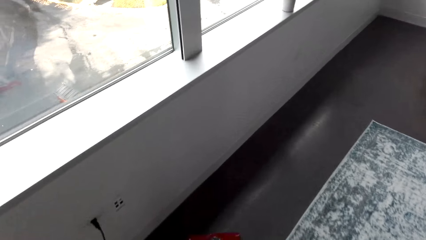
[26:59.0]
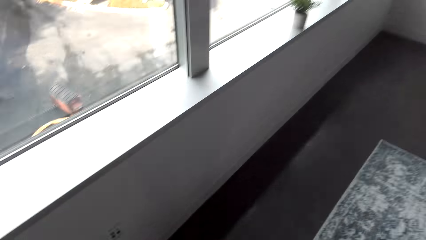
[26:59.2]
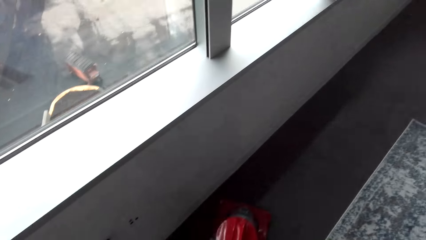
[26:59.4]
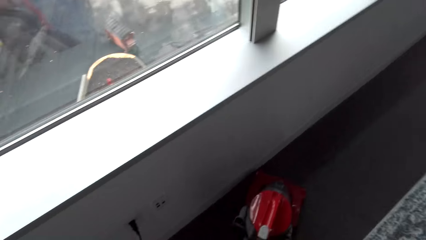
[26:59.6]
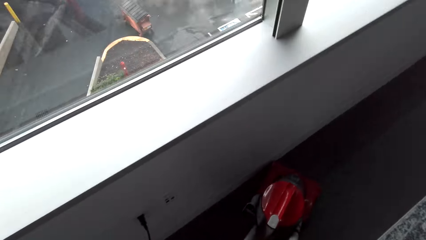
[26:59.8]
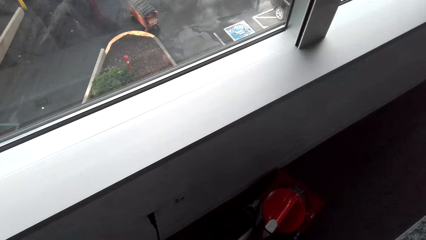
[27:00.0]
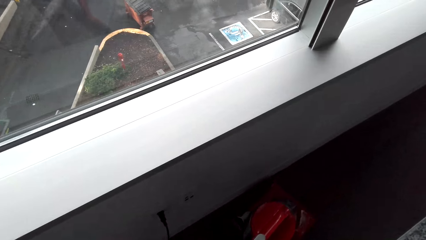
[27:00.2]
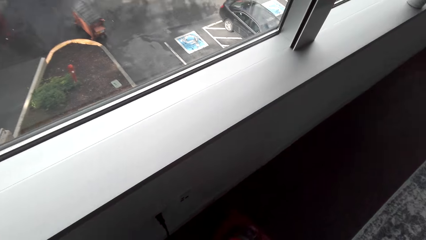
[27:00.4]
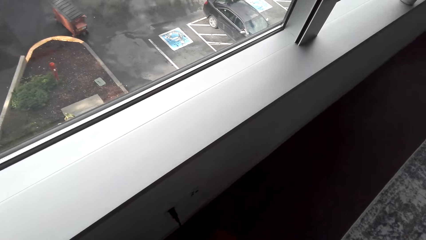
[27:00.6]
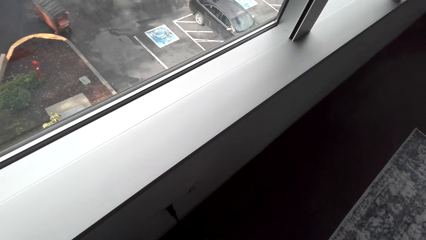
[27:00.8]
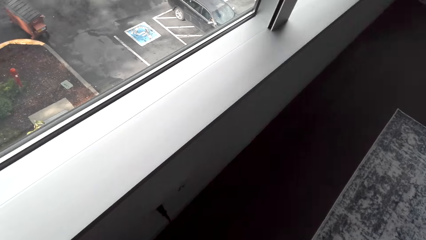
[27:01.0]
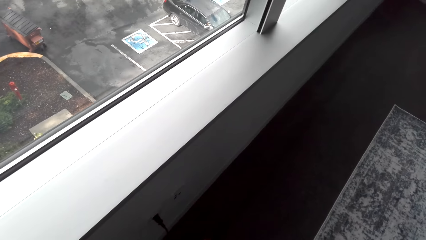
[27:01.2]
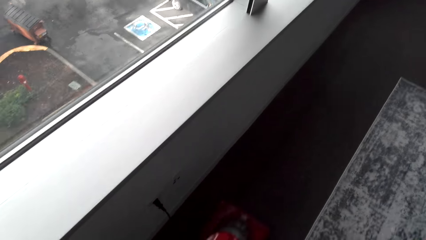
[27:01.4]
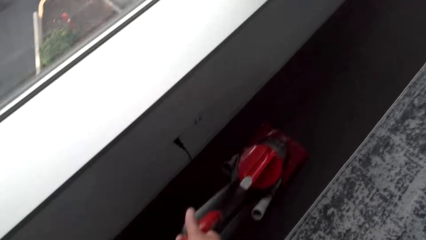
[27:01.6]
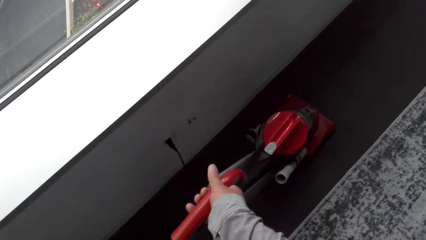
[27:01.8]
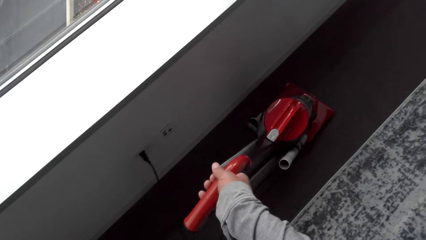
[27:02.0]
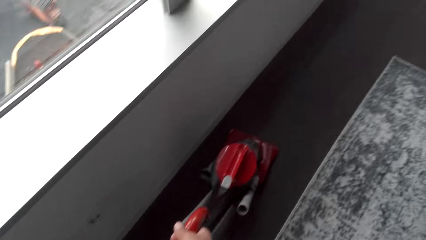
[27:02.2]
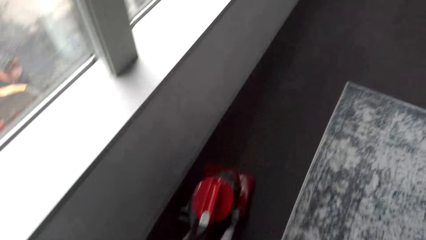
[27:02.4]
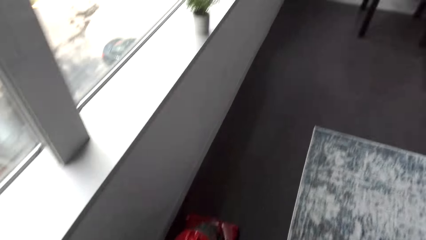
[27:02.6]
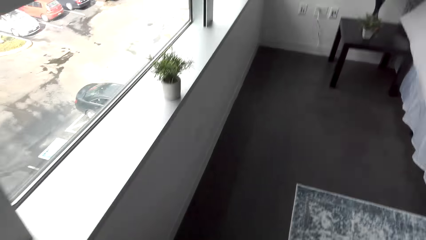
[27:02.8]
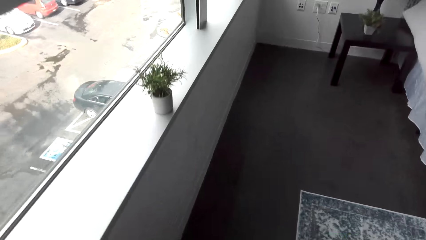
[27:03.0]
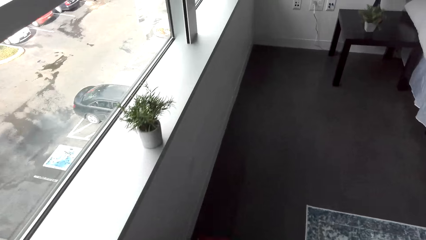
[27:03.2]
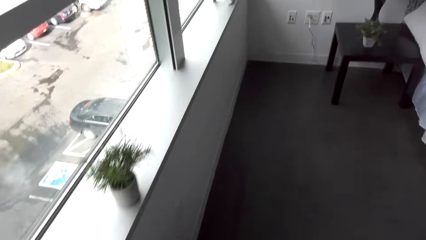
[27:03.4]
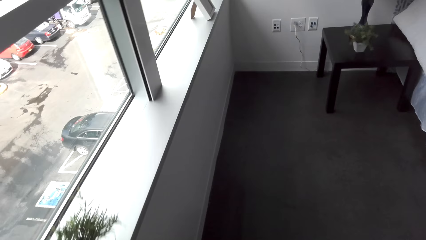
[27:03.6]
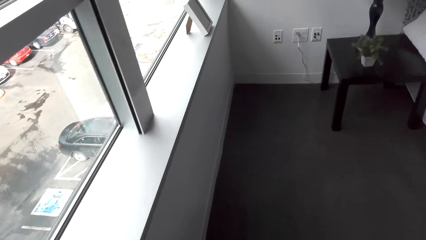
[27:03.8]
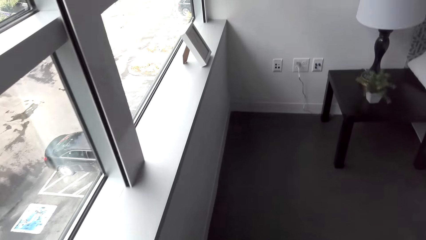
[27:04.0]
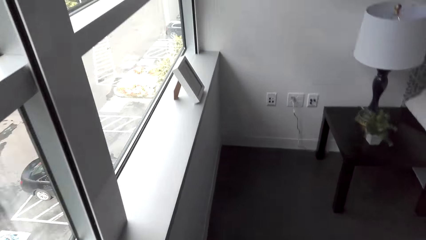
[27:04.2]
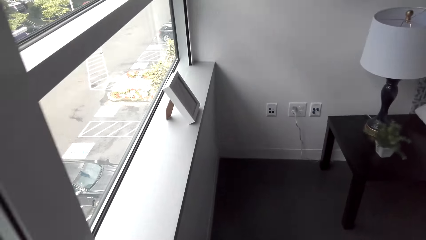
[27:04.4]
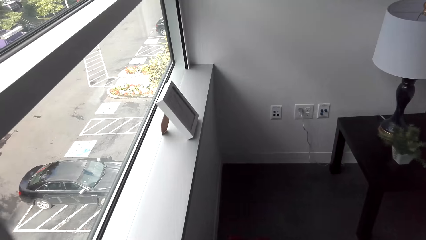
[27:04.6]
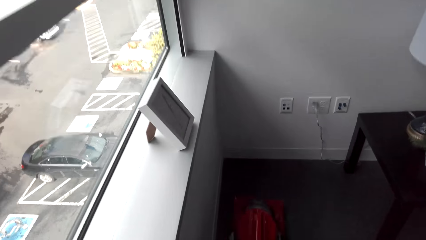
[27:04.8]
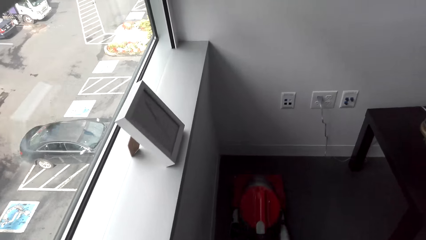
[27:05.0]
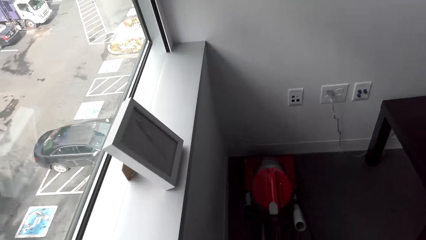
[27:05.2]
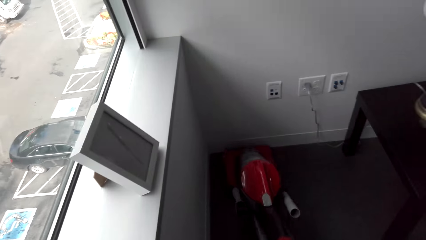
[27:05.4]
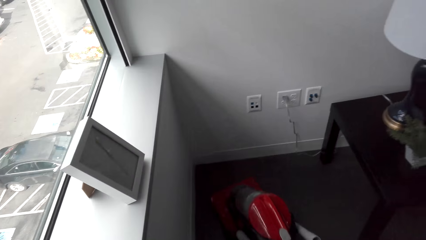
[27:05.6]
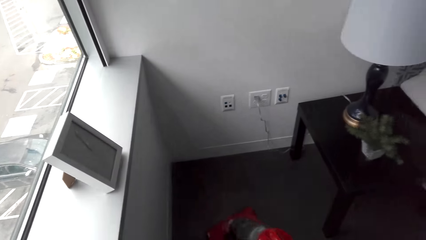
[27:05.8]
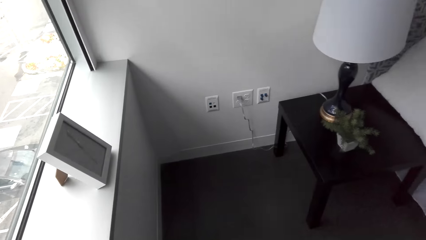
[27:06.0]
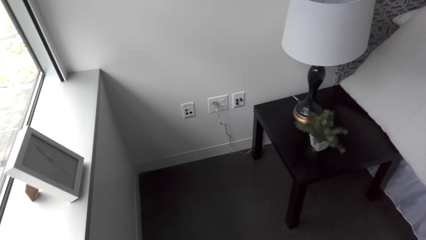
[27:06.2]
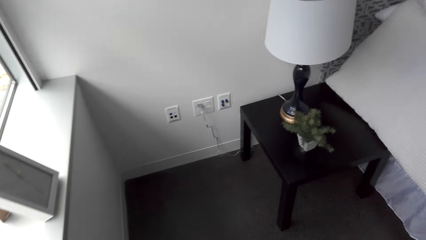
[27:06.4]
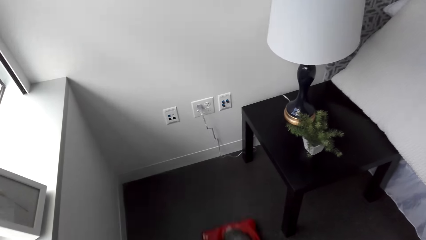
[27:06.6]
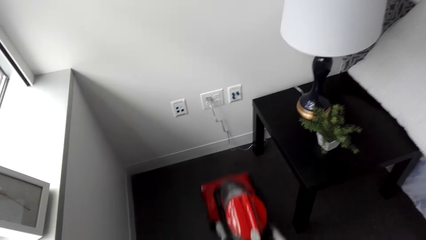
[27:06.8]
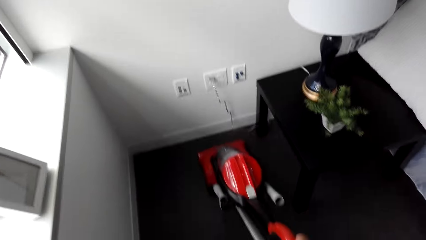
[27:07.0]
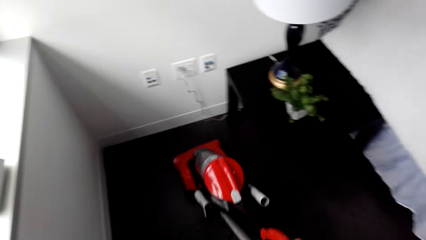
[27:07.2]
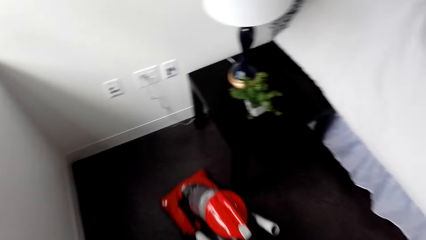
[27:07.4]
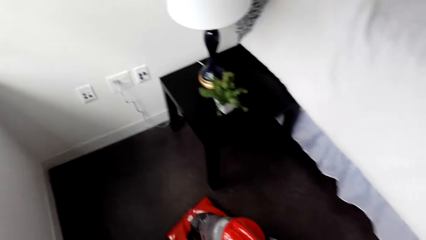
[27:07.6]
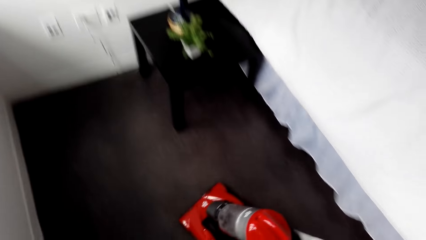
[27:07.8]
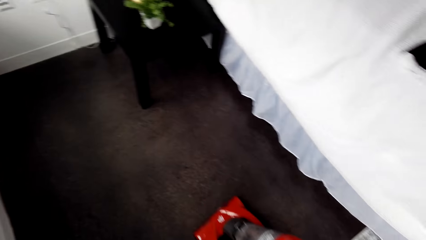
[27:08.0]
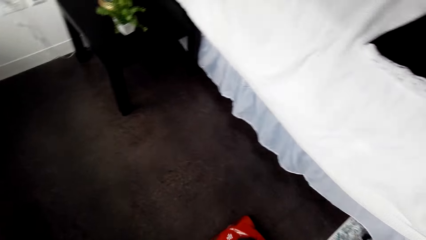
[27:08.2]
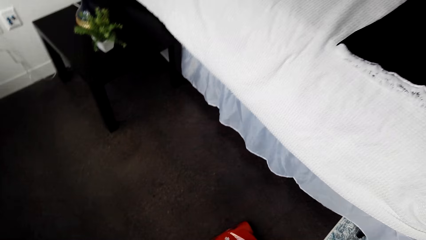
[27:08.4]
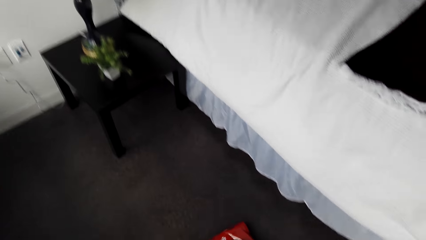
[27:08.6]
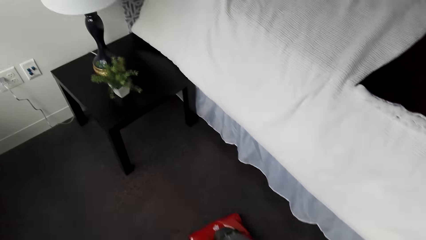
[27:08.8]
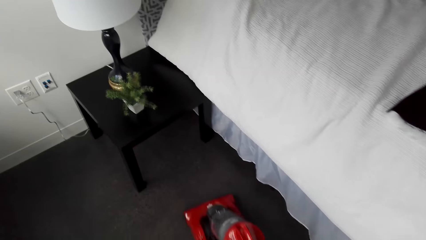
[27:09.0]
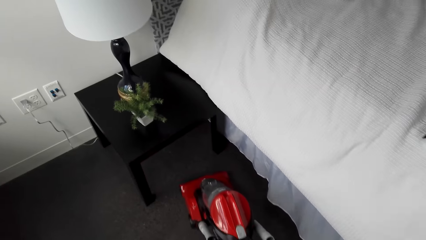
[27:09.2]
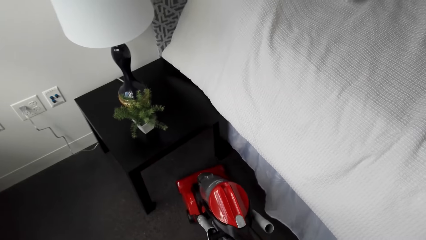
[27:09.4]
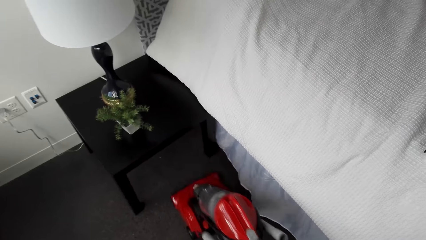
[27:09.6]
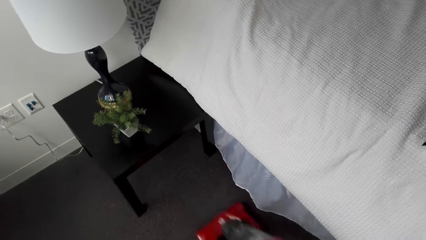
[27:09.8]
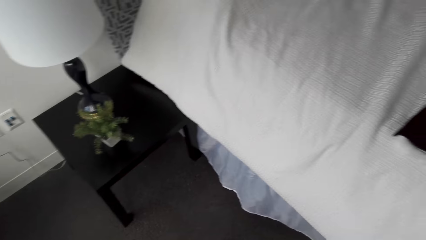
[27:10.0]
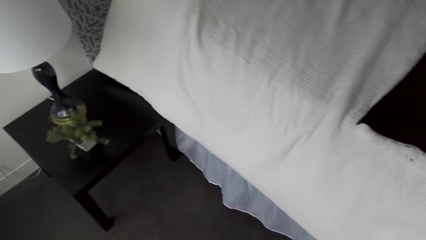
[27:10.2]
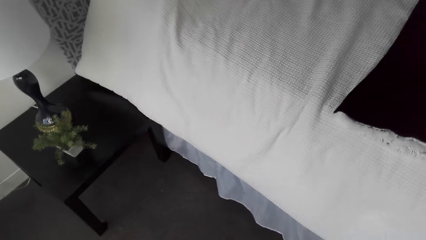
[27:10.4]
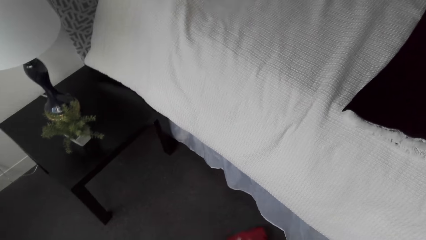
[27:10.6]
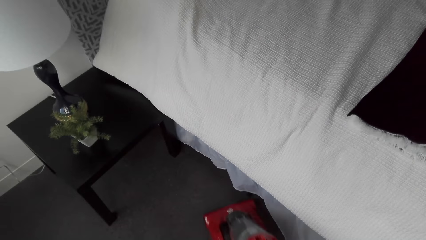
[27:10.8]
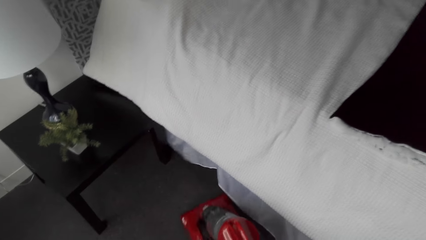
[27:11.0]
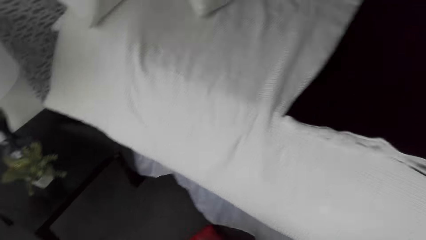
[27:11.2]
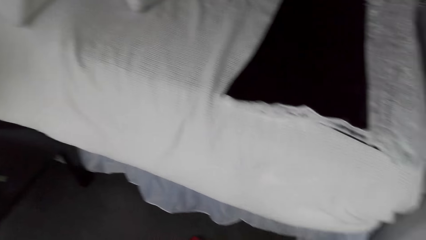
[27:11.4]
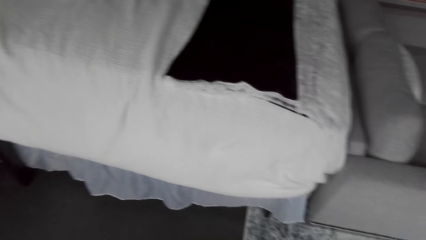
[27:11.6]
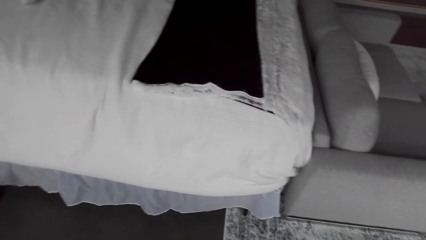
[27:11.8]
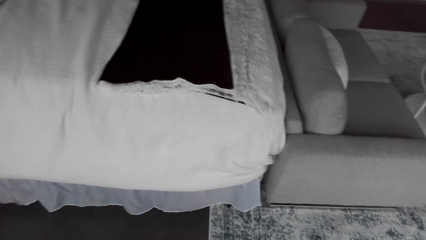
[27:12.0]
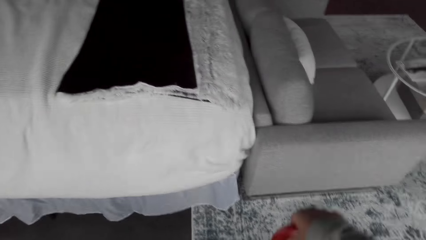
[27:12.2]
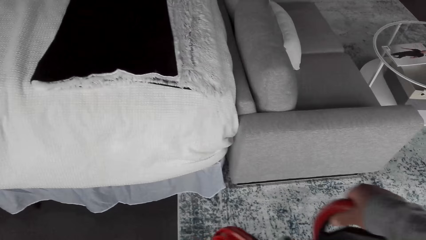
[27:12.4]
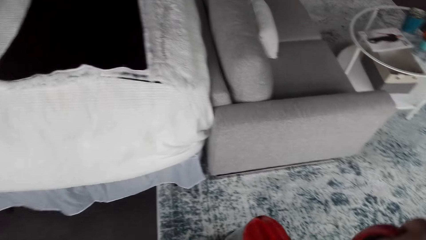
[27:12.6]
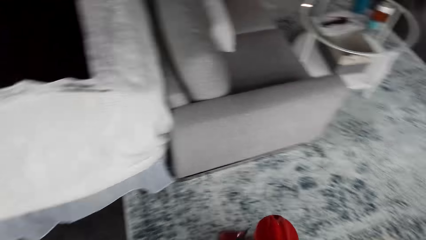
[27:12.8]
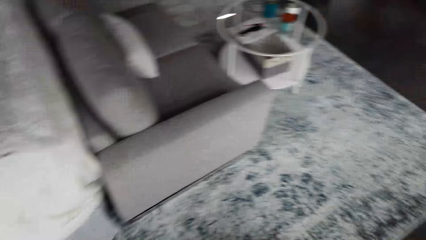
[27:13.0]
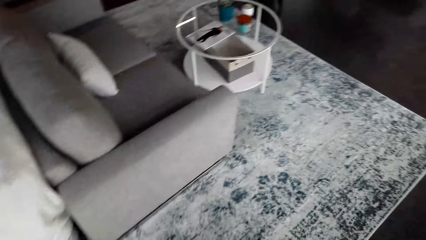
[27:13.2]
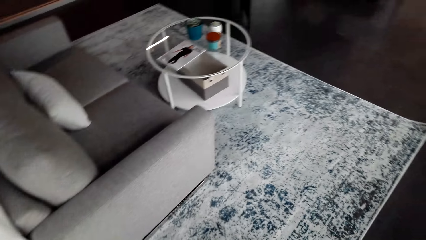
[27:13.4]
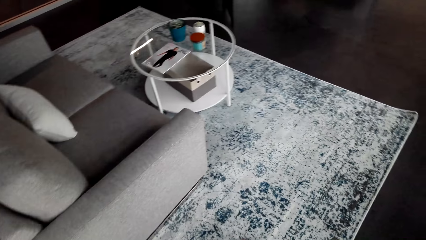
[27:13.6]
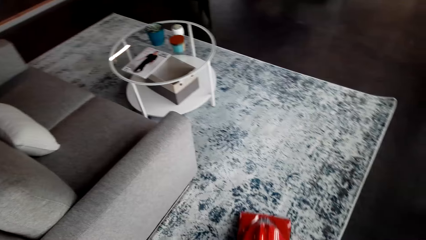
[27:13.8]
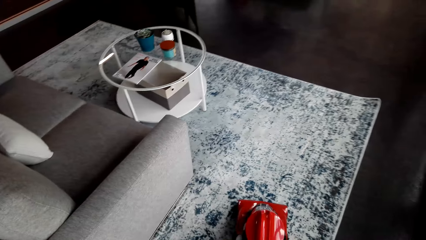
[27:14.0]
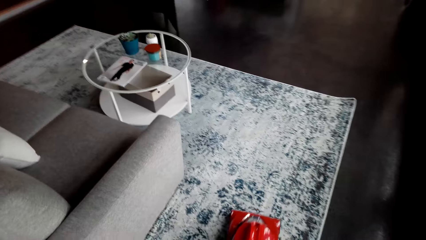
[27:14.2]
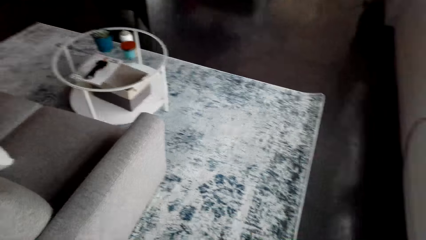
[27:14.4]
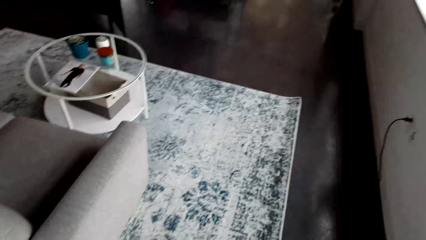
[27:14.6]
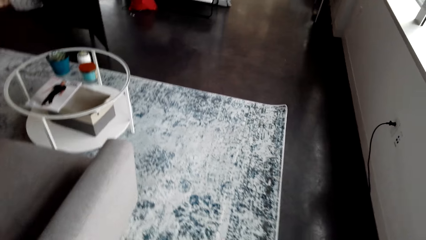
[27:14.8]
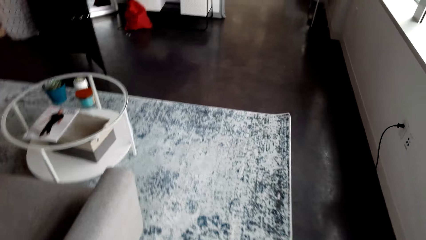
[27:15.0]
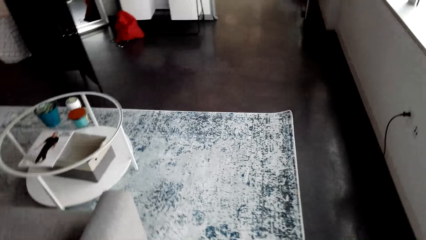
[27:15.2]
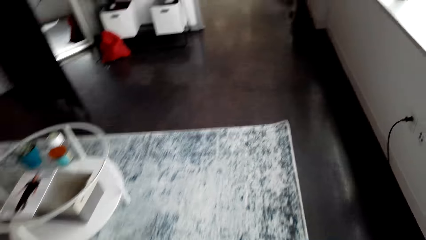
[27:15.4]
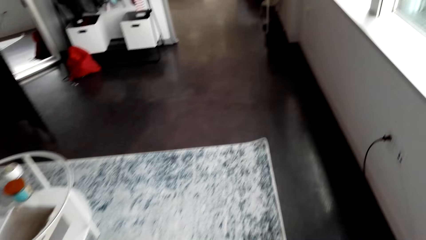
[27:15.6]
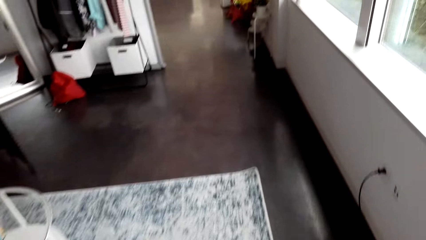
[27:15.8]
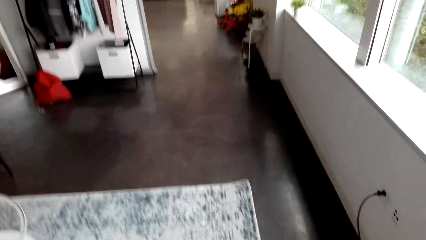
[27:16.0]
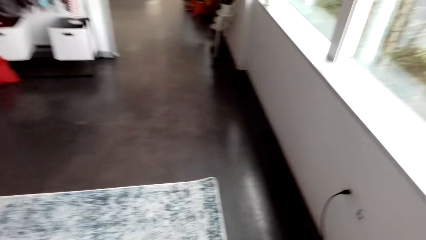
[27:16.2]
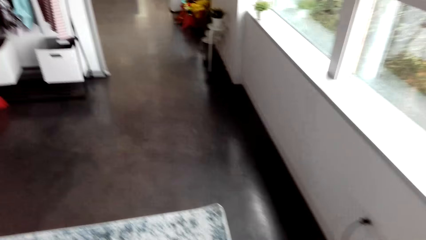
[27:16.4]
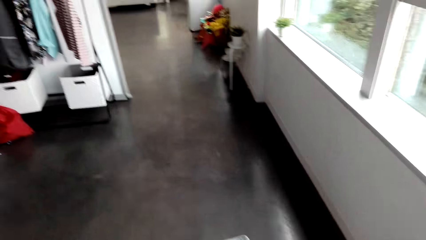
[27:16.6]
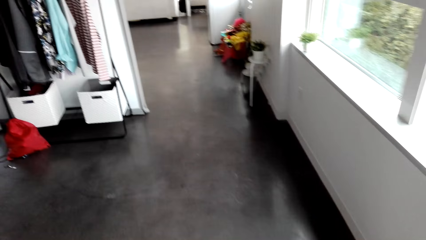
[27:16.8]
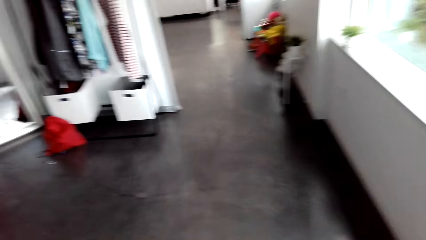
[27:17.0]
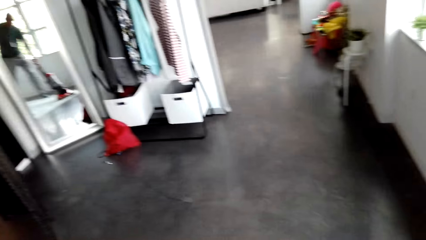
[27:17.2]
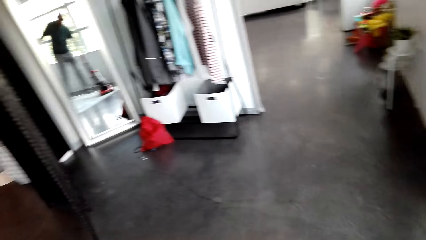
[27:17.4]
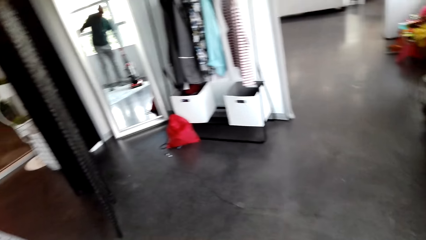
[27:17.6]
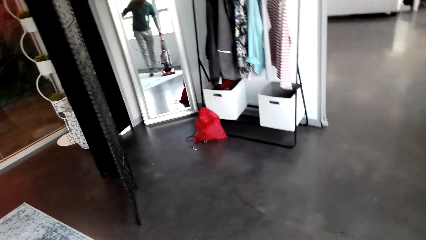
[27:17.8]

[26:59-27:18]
The camera wearer vacuums the floor with a vacuum cleaner. They vacuum the carpet with the vacuum cleaner.
